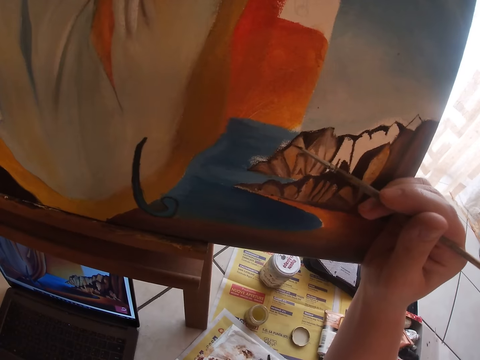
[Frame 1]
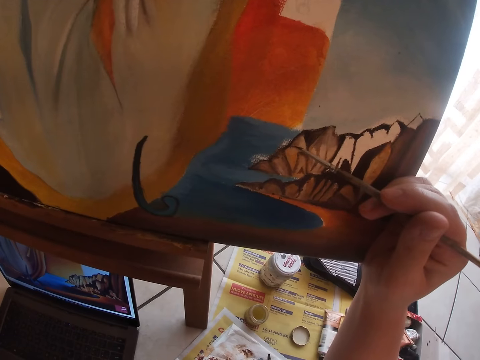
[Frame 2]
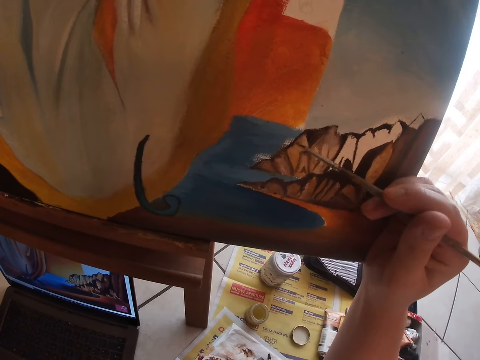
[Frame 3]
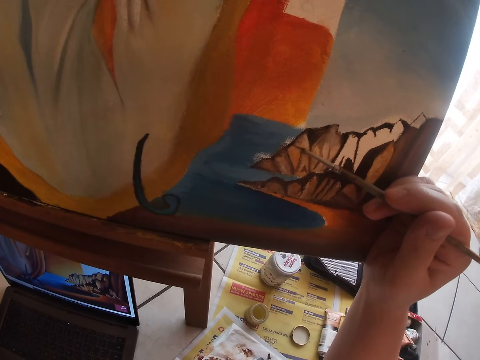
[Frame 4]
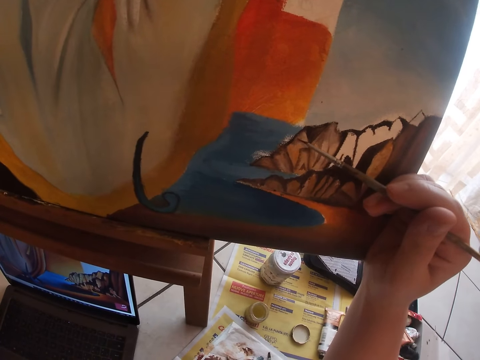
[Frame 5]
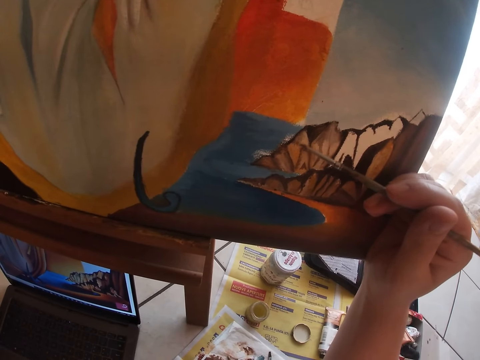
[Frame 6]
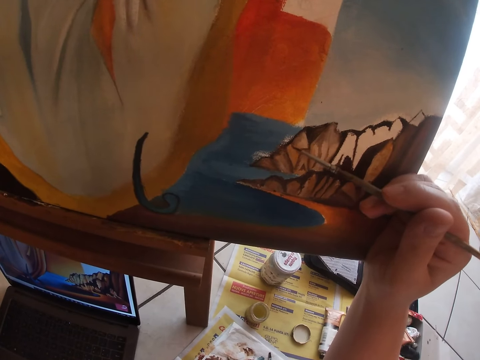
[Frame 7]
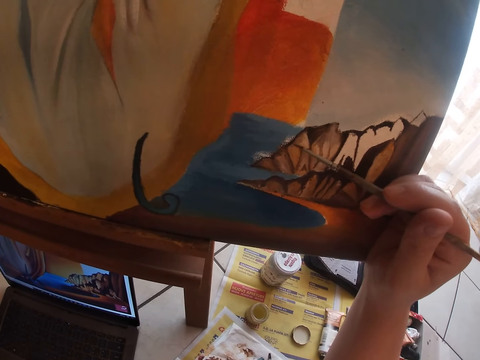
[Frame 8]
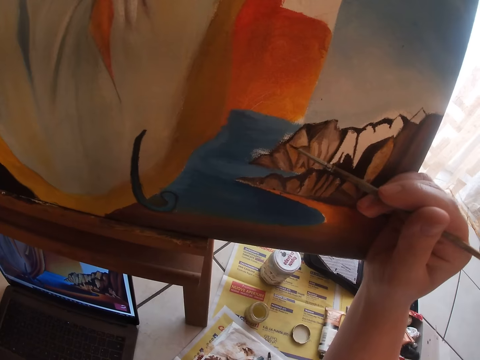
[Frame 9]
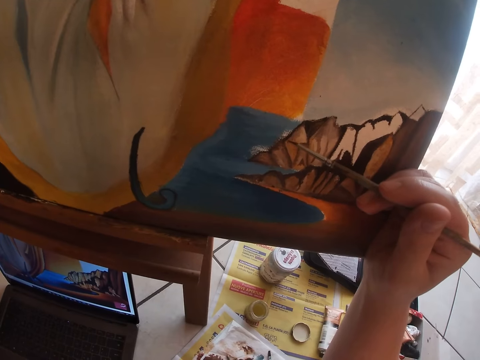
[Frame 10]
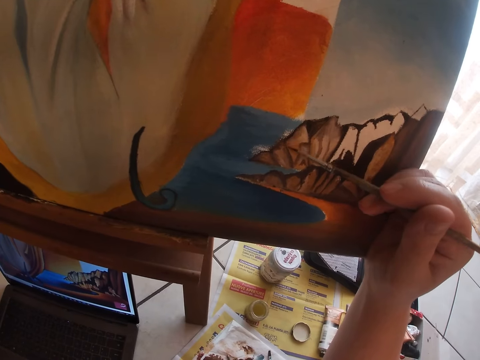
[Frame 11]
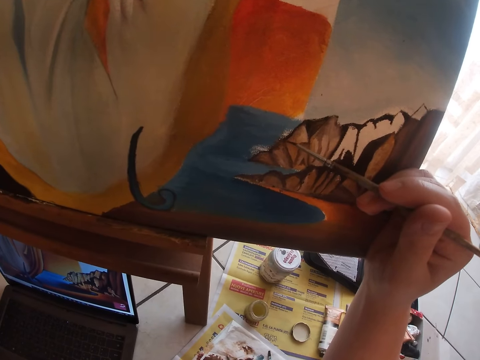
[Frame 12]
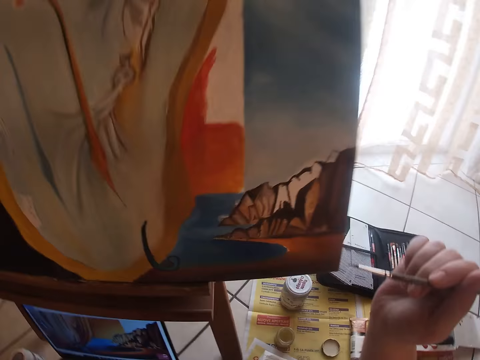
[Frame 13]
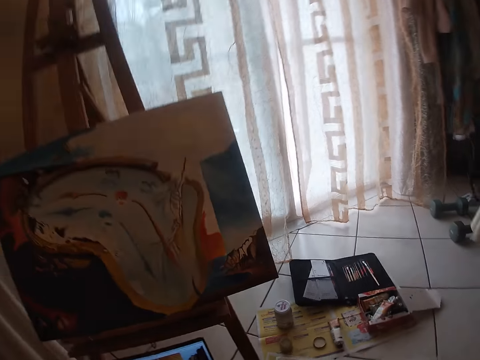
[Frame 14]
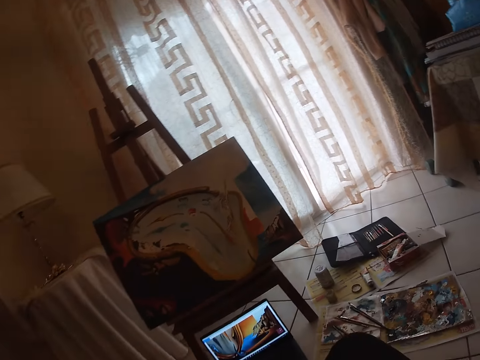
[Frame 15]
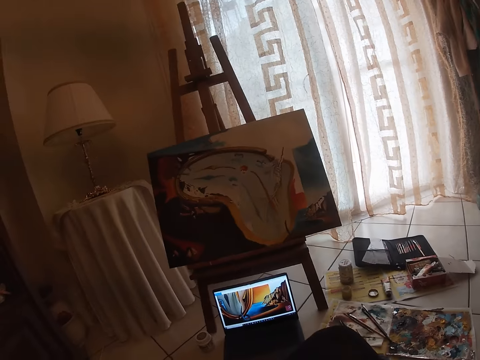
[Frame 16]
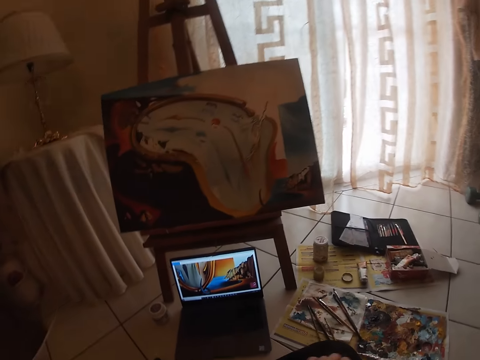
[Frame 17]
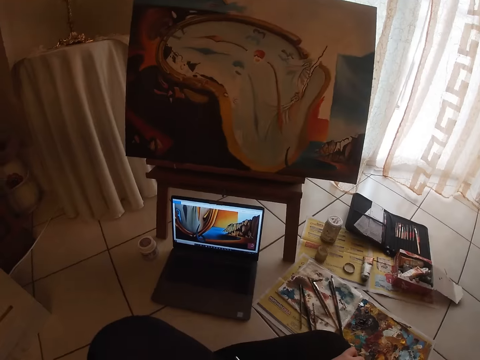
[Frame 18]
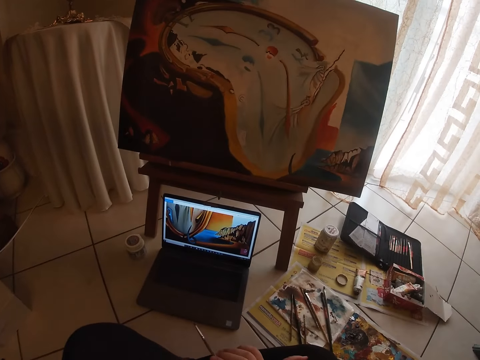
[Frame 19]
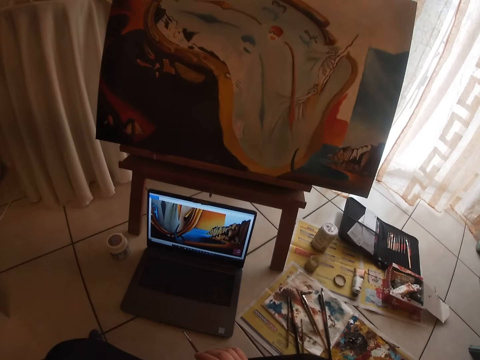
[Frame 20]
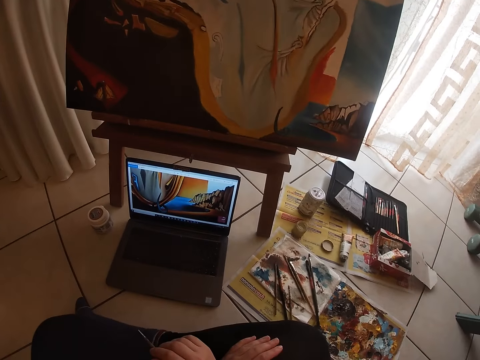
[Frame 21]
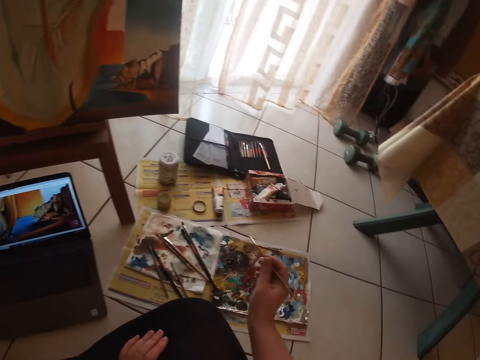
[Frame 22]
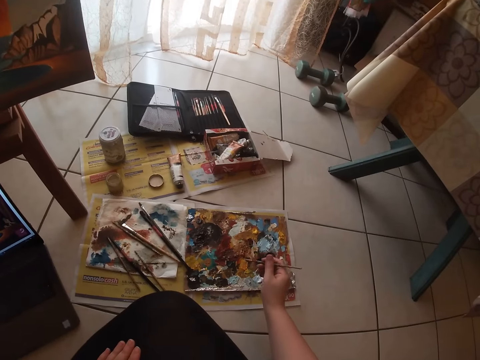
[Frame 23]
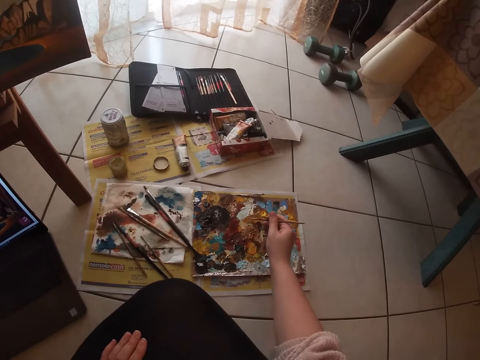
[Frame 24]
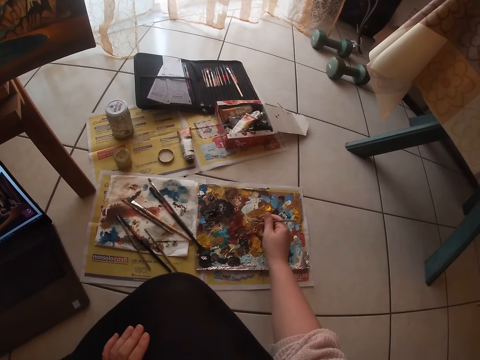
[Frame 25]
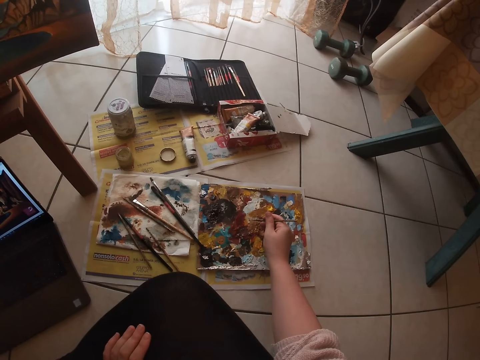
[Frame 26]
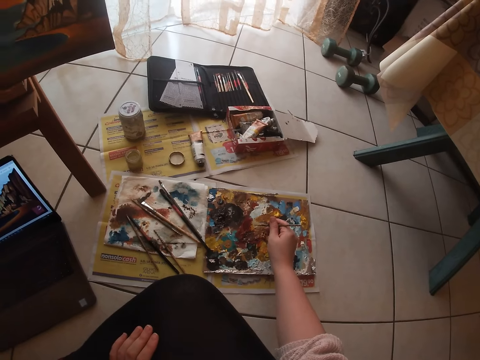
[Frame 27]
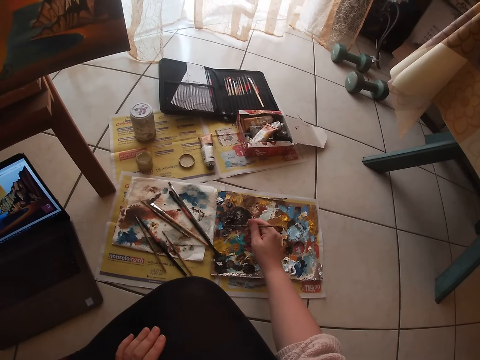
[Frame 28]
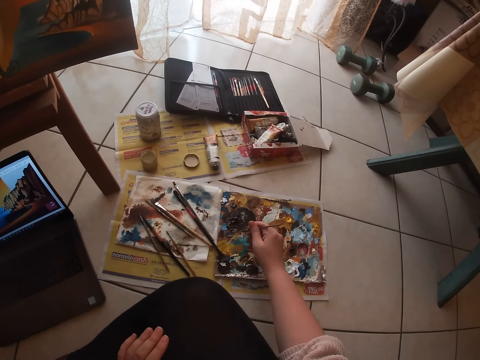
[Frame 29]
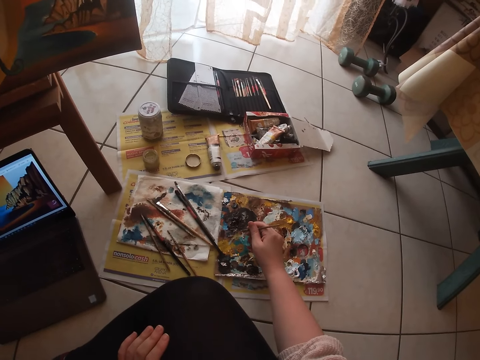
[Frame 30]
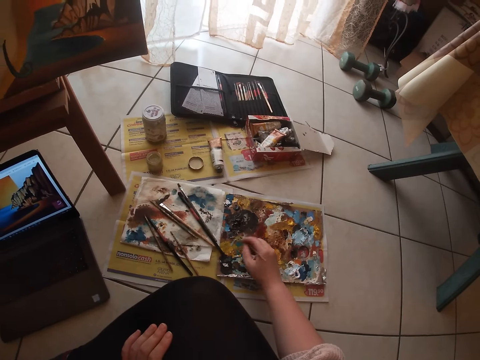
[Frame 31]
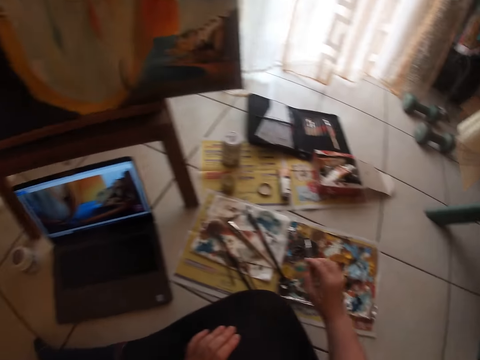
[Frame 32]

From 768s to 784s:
The camera wearer dabs the paint brush on the paint palette.

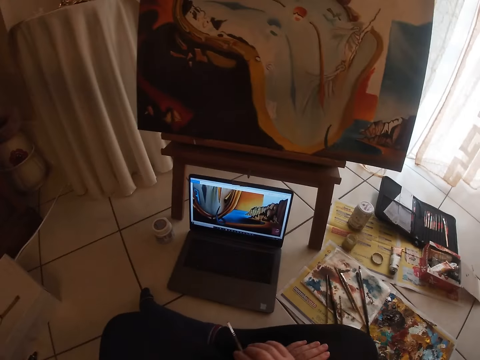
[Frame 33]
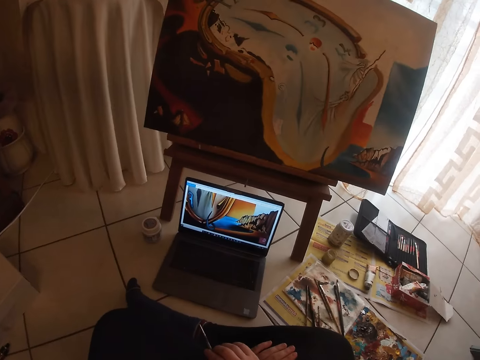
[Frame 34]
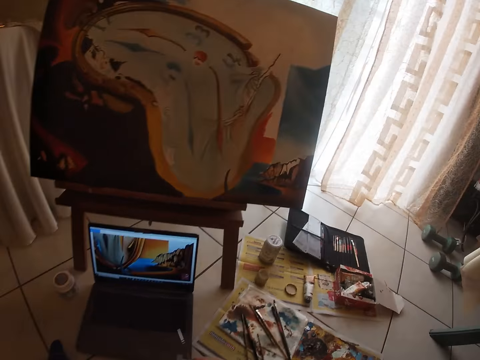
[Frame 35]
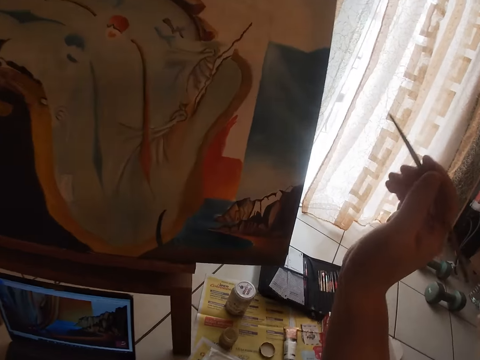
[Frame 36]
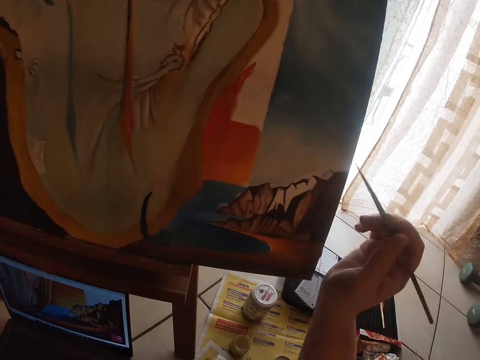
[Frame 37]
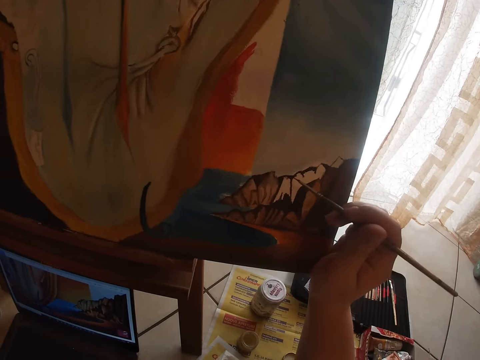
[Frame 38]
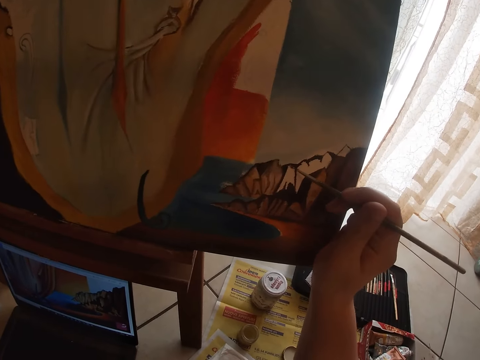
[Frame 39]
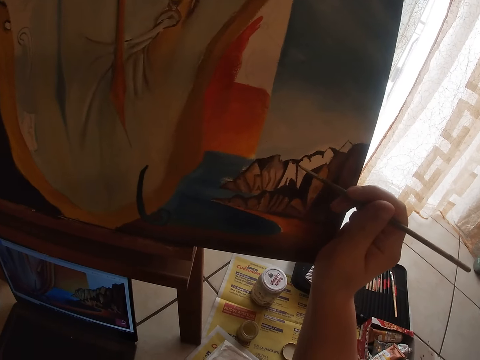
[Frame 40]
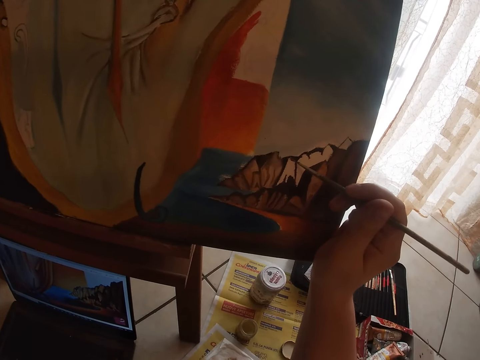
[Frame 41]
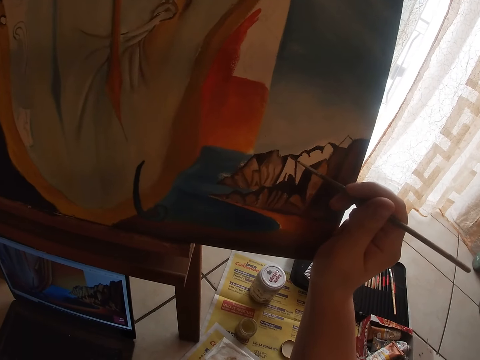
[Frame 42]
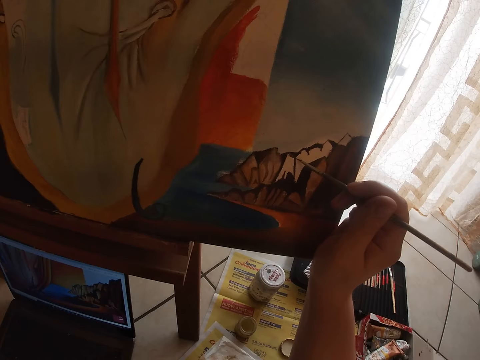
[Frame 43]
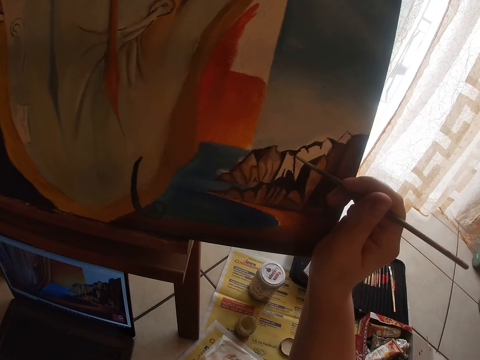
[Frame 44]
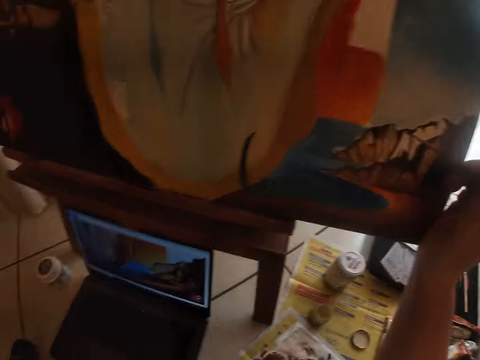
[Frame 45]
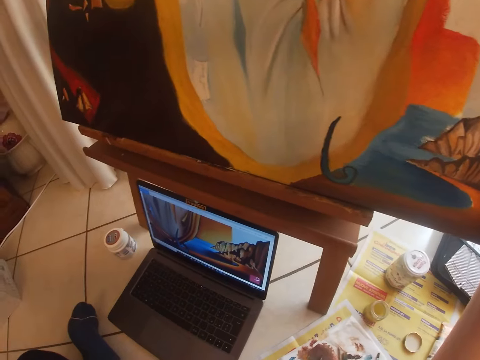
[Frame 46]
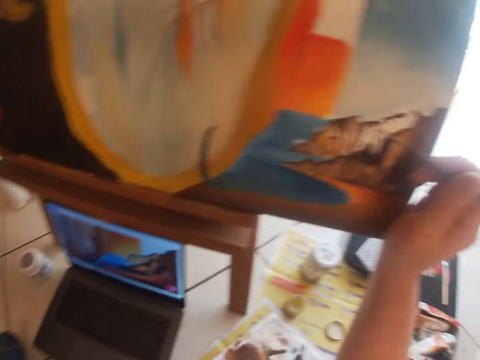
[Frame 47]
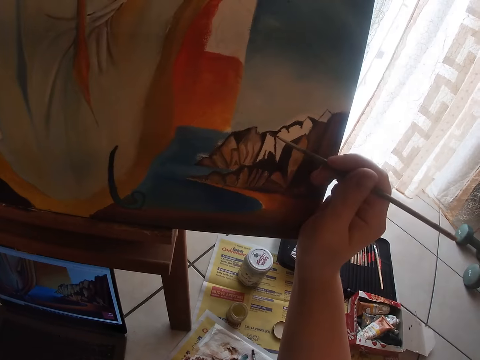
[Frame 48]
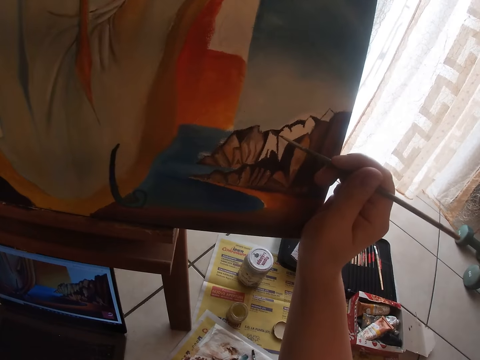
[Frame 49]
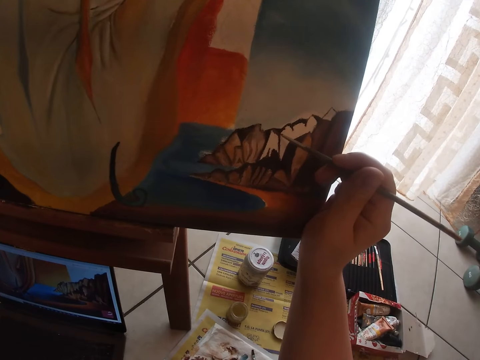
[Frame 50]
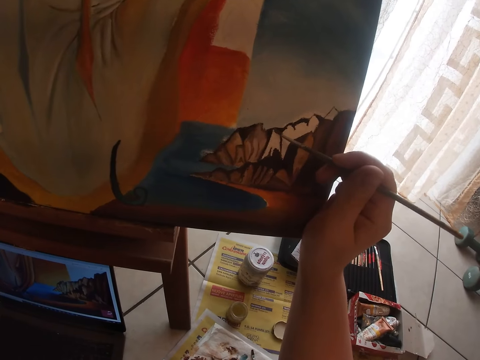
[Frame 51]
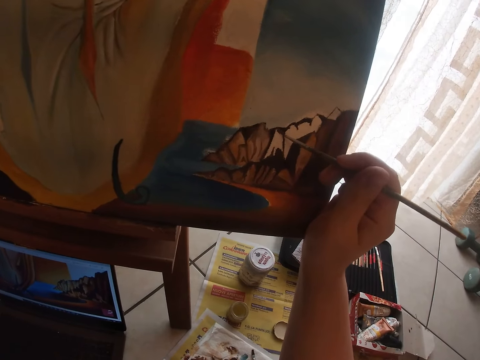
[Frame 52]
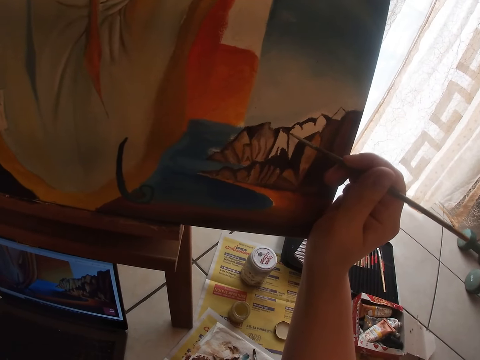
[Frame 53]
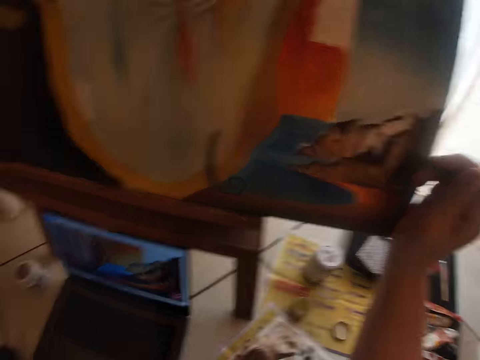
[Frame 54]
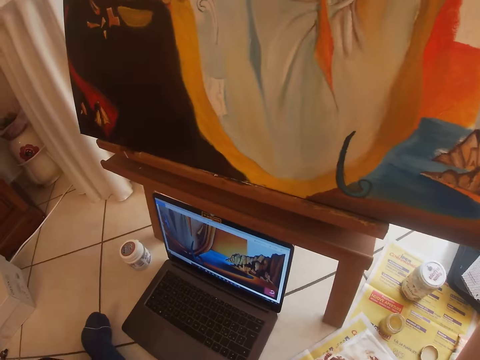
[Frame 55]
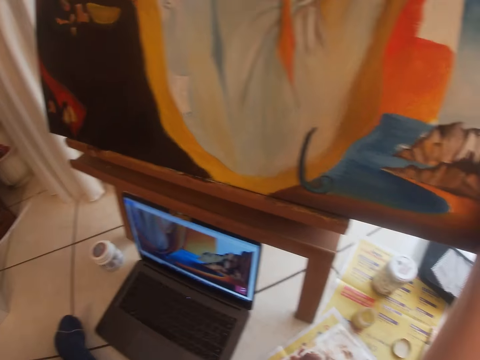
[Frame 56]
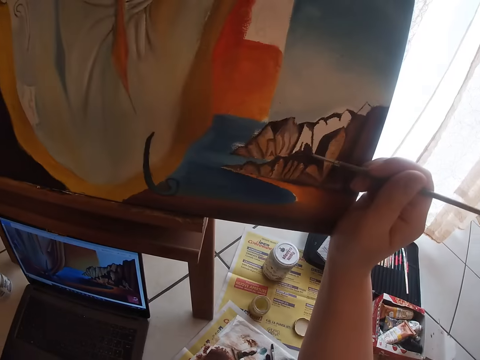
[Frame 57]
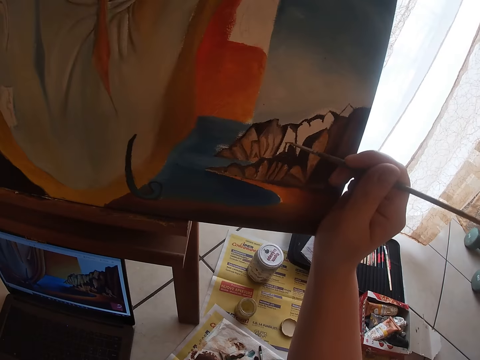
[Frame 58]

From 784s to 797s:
The camera wearer continues to paint on the canvas.
